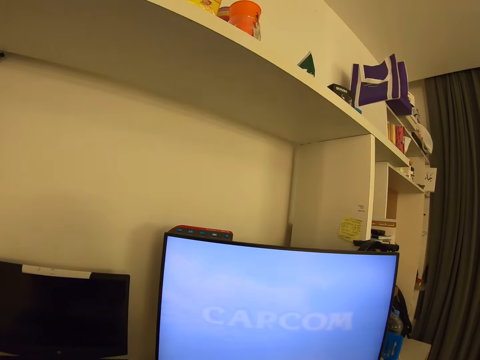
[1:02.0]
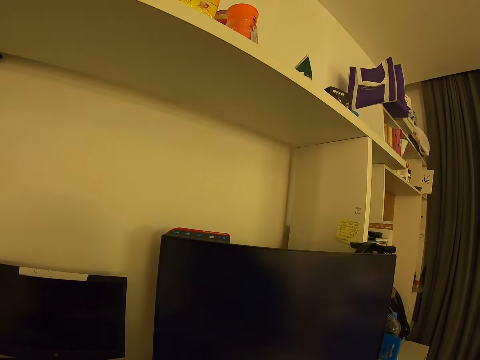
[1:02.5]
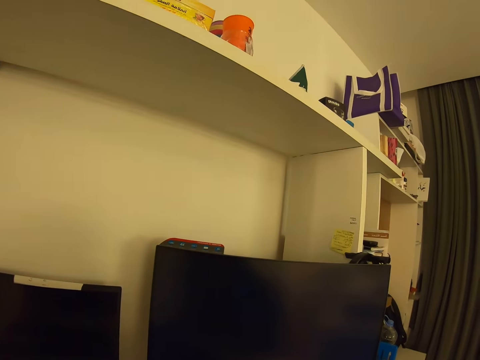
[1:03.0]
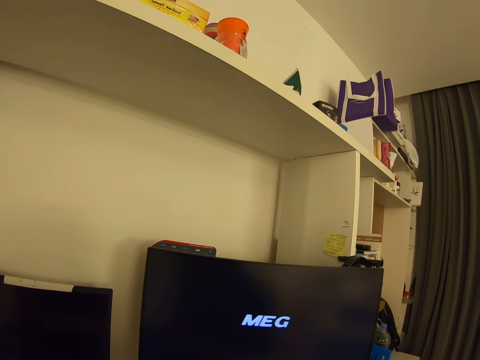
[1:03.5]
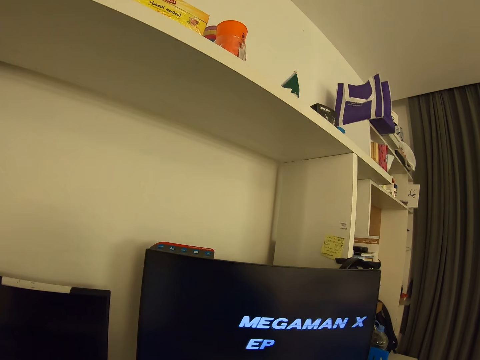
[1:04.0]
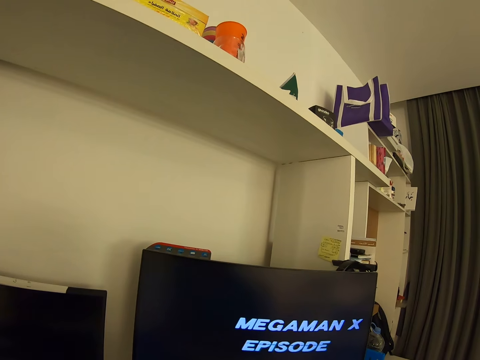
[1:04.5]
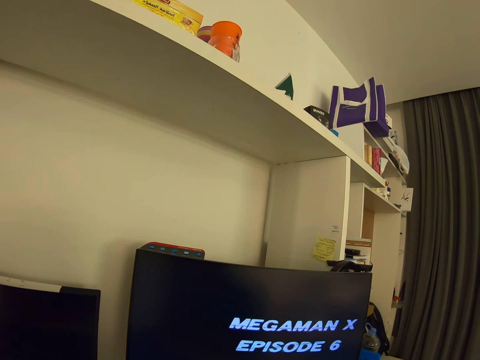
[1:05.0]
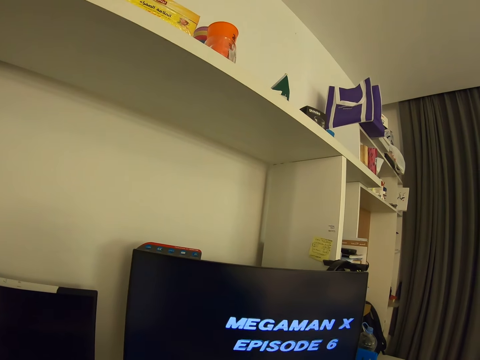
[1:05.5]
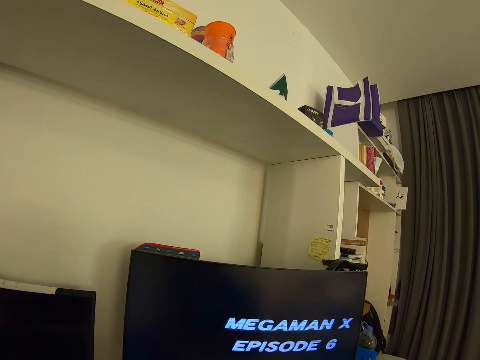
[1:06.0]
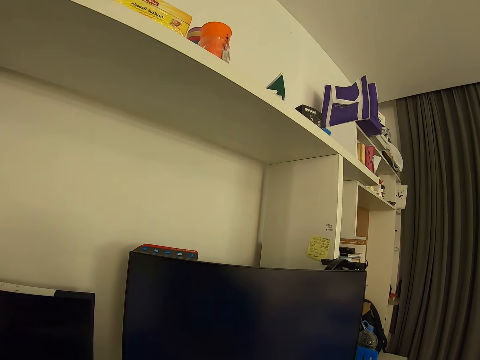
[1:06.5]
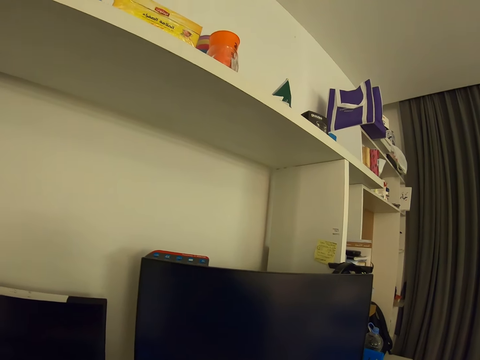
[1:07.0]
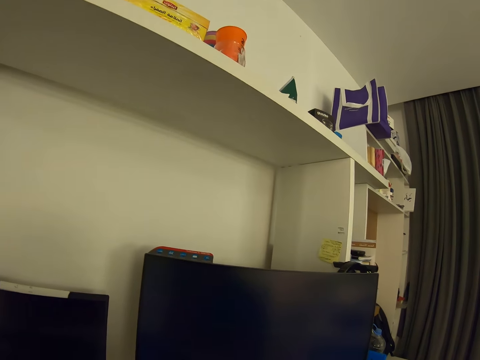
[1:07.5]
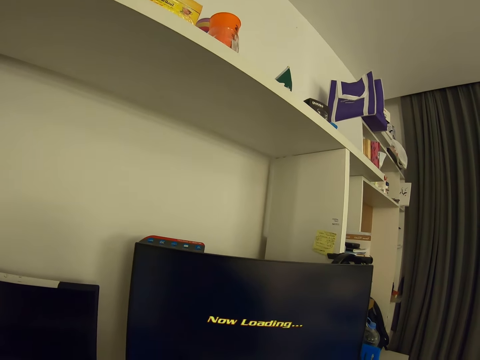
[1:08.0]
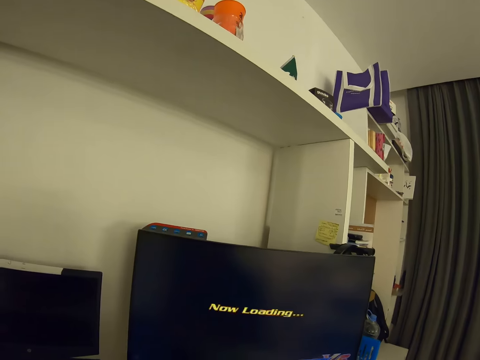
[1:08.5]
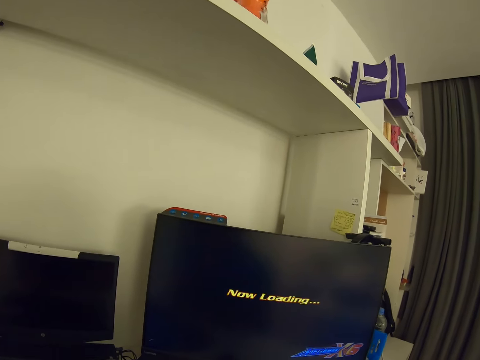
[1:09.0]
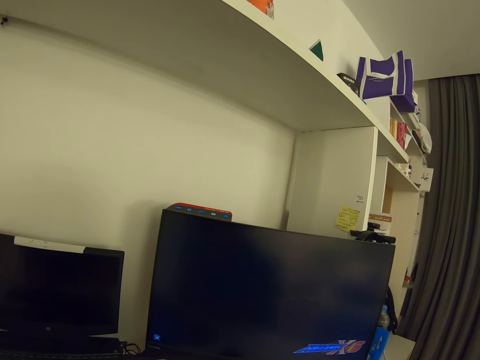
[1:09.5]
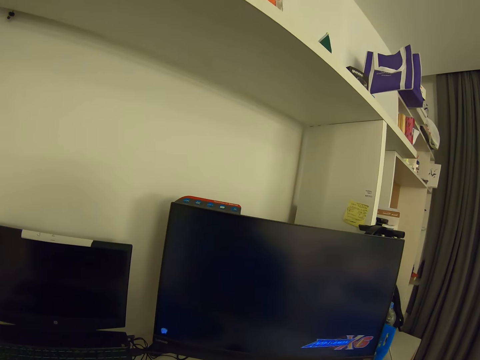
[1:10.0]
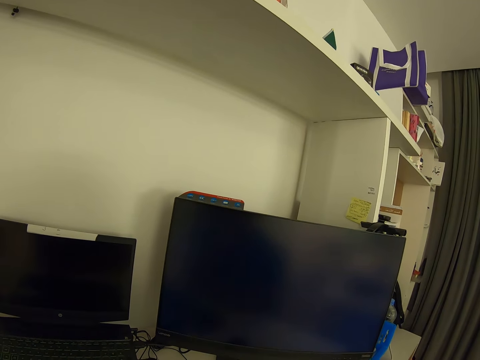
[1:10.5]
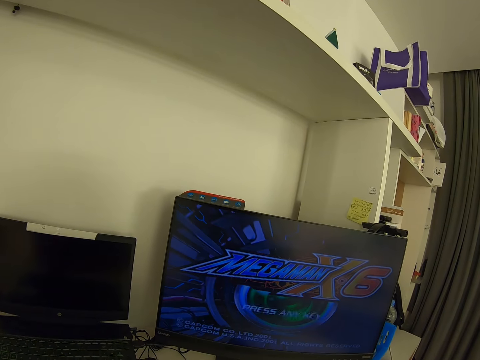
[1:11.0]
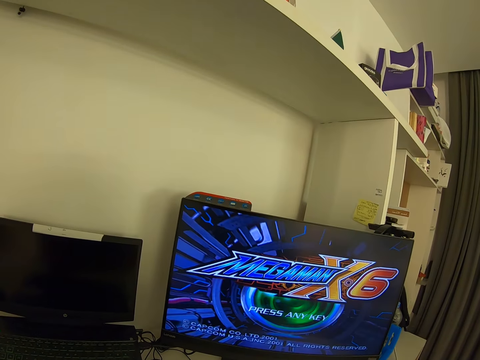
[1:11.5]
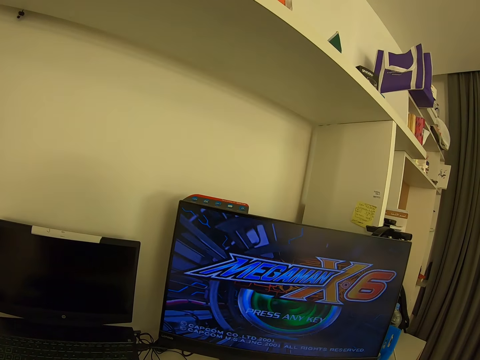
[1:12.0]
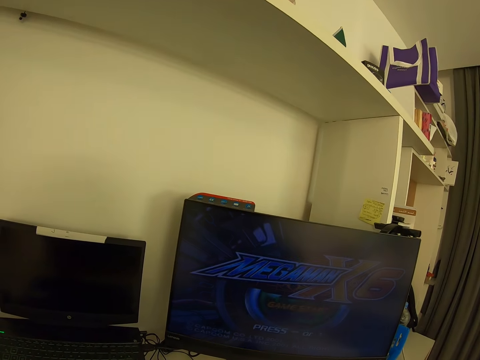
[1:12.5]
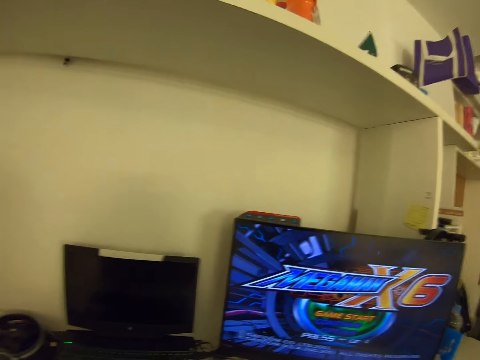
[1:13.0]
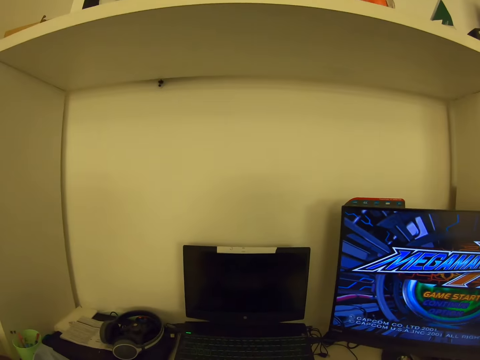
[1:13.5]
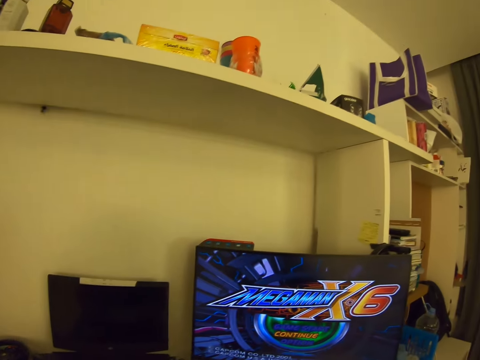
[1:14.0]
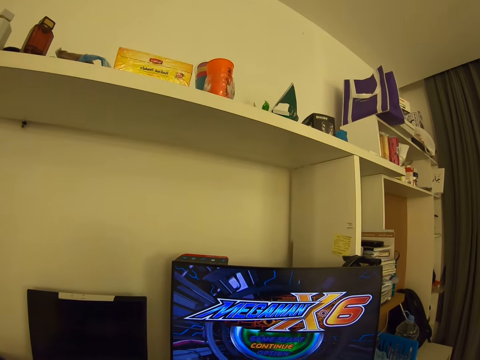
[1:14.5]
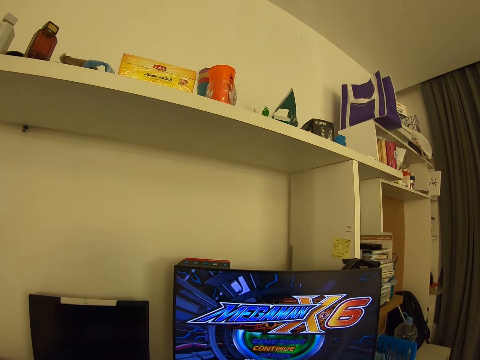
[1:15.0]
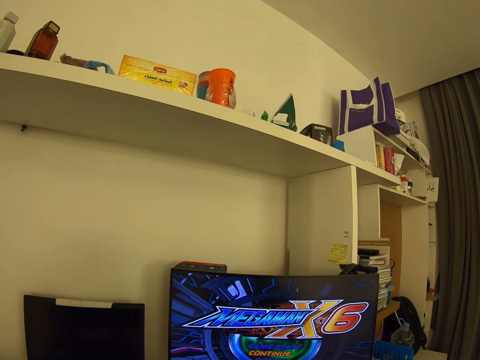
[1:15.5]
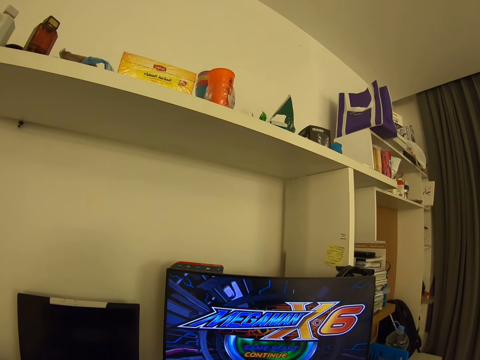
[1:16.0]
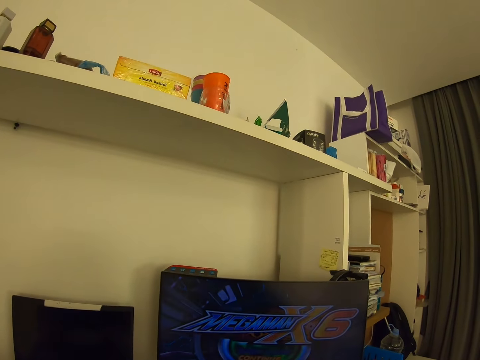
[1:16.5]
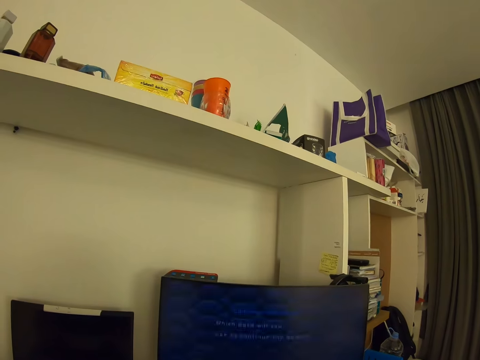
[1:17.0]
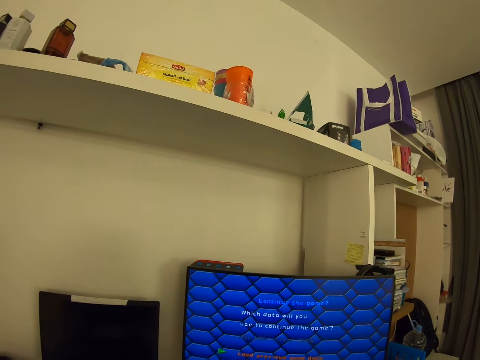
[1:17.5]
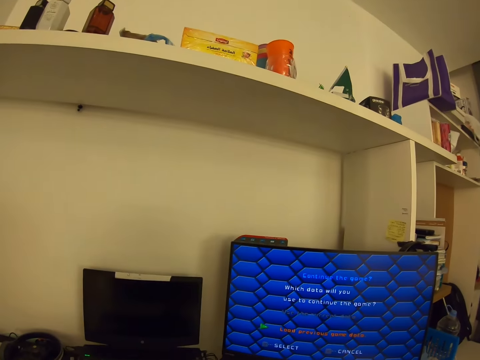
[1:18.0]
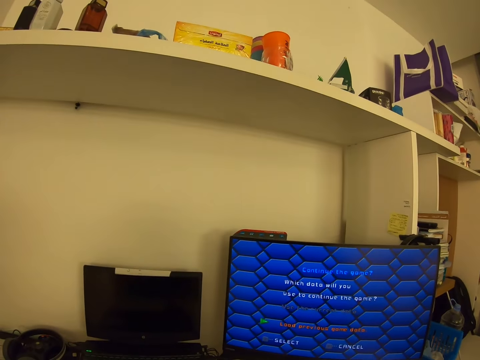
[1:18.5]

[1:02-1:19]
The camera wearer operates the computer. They play a game on the computer.

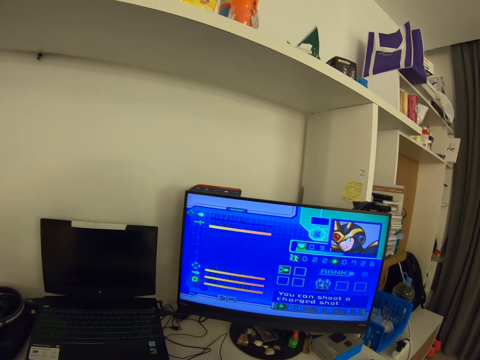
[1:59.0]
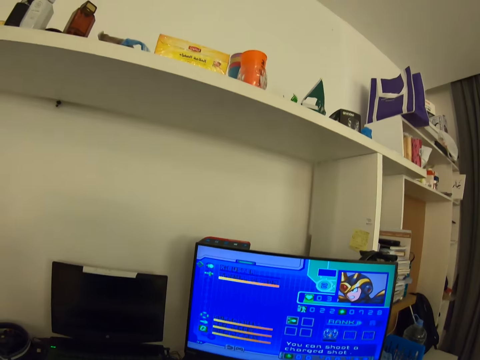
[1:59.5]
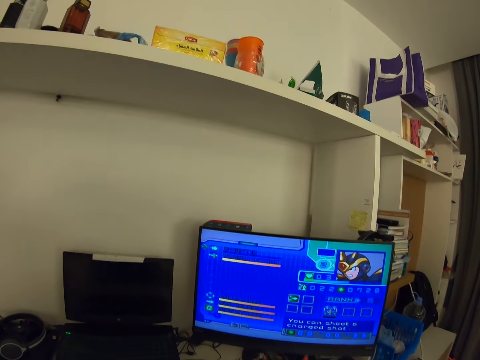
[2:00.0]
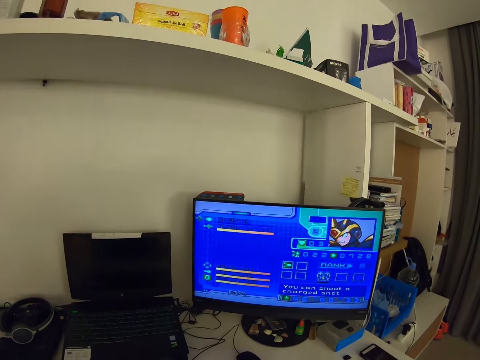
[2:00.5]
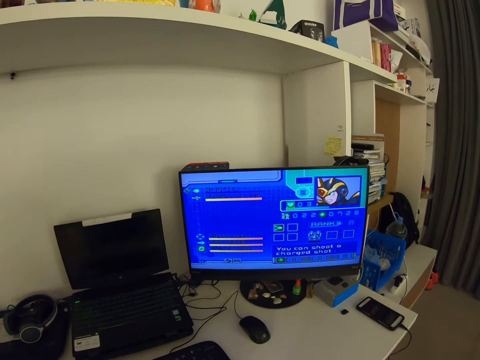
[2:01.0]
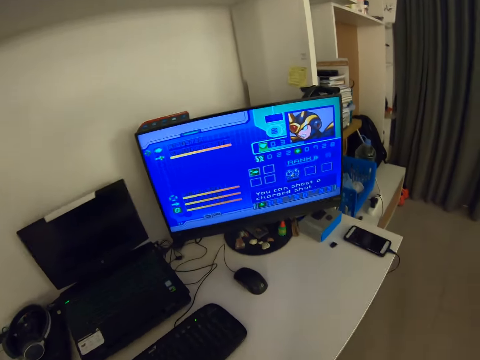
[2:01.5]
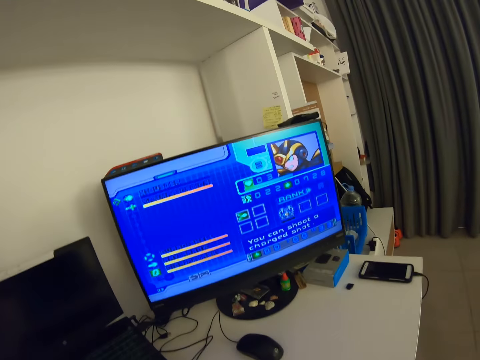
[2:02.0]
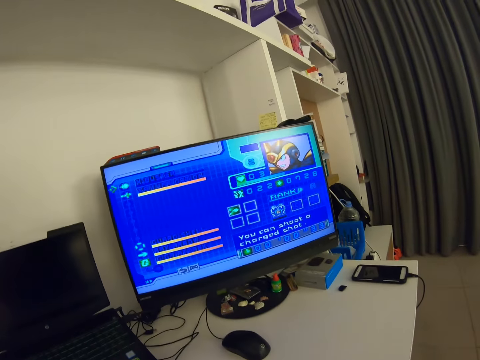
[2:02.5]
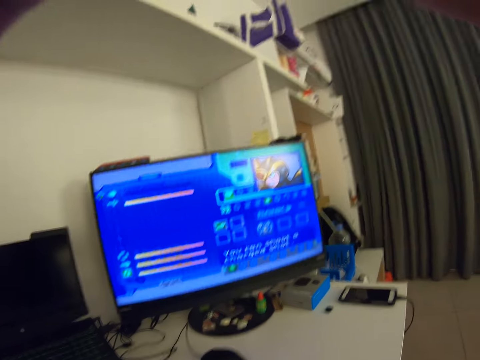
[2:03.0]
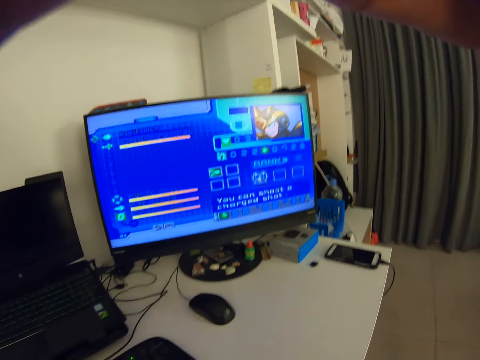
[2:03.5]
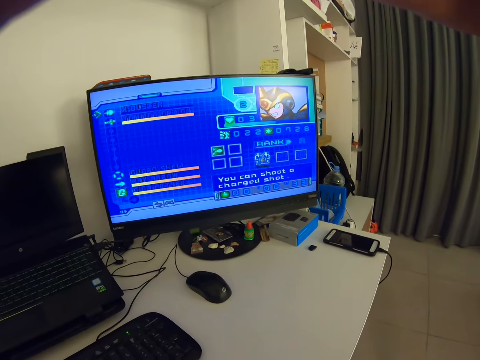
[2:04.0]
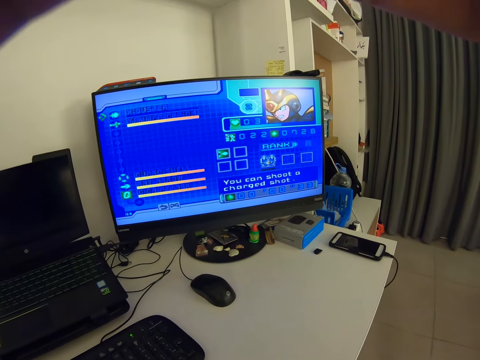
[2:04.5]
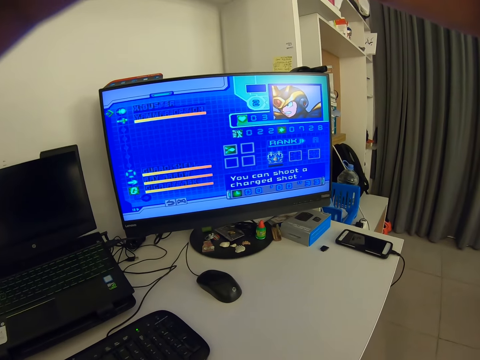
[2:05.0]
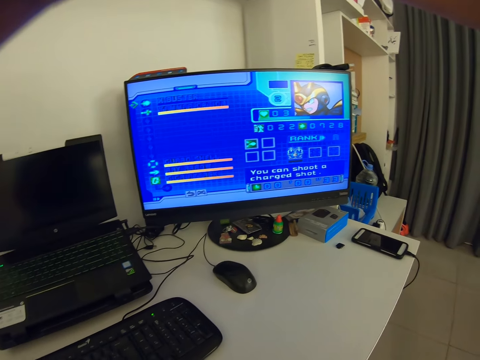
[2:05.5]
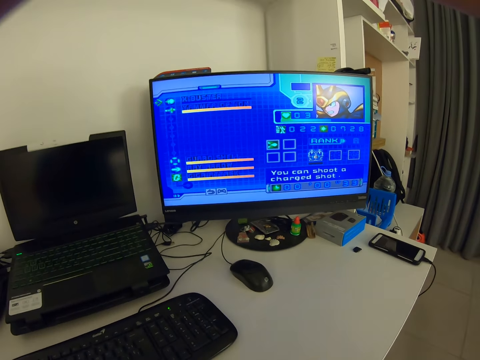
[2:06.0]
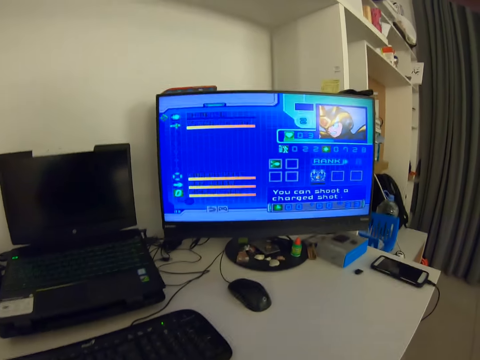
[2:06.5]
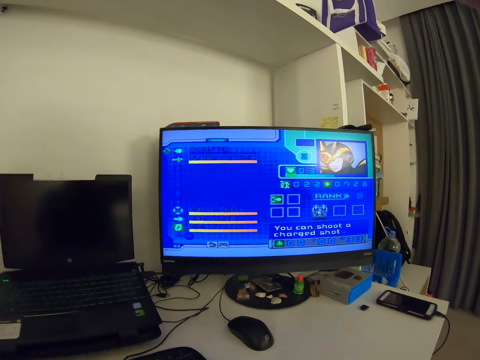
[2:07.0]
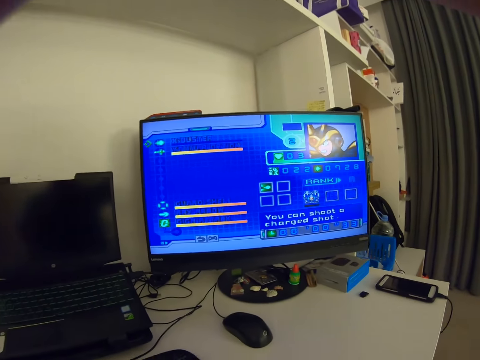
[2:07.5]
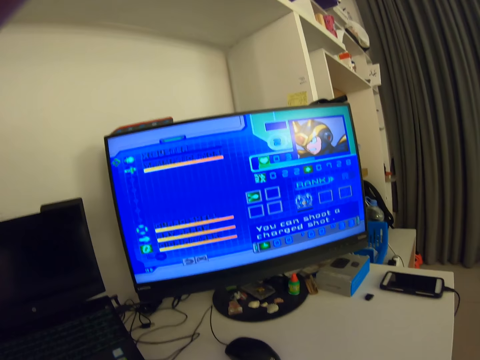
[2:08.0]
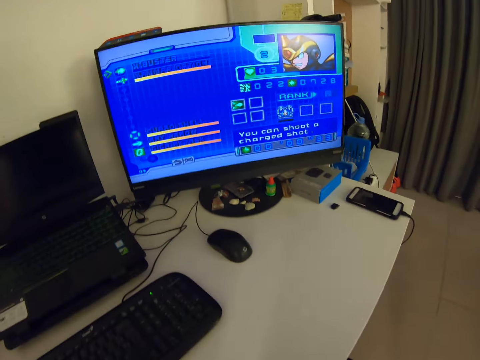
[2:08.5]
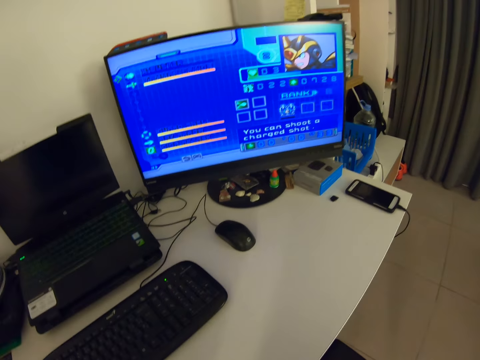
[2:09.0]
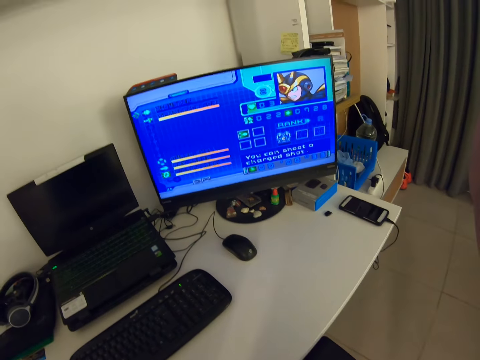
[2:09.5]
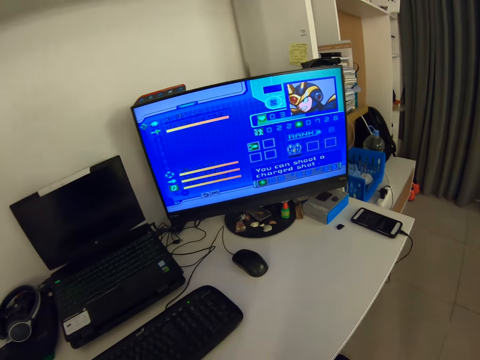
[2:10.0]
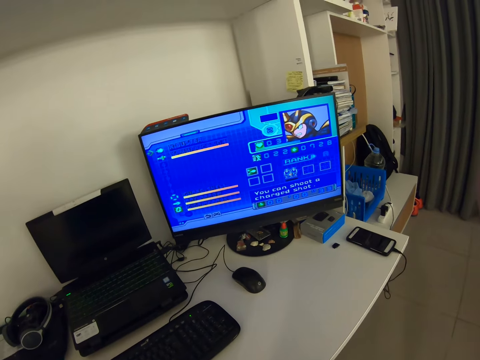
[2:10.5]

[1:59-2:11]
The camera wearer adjusts the camera. They set the camera.
